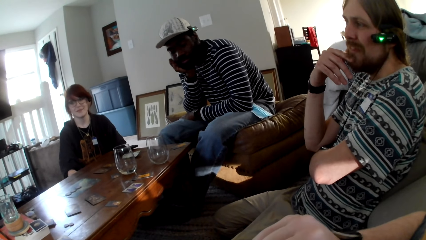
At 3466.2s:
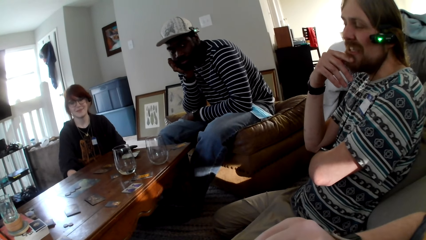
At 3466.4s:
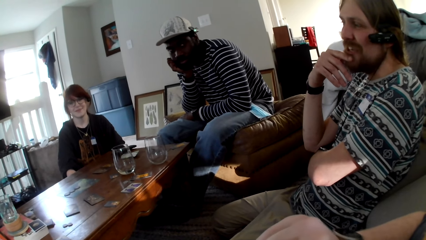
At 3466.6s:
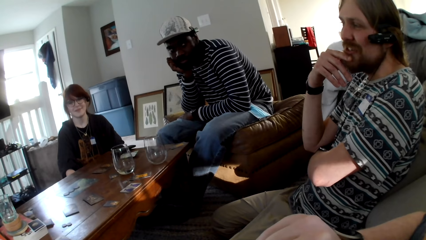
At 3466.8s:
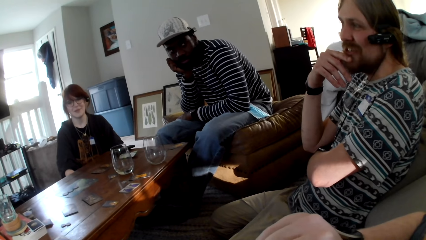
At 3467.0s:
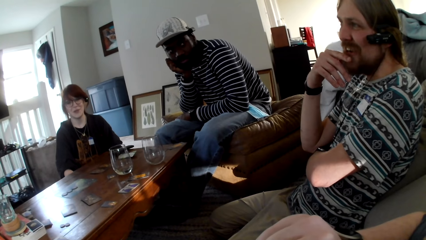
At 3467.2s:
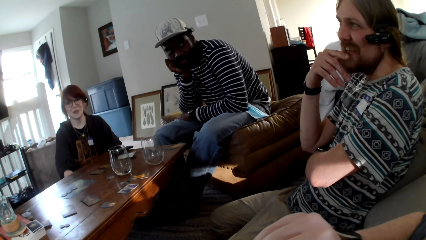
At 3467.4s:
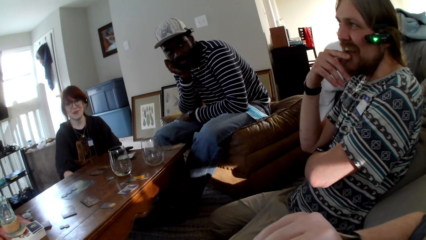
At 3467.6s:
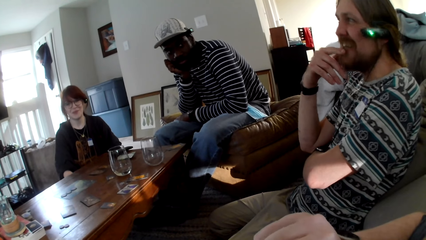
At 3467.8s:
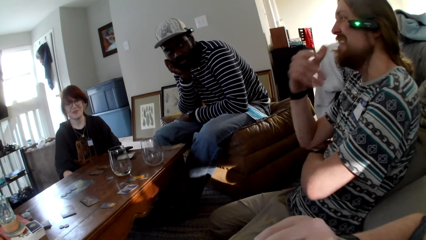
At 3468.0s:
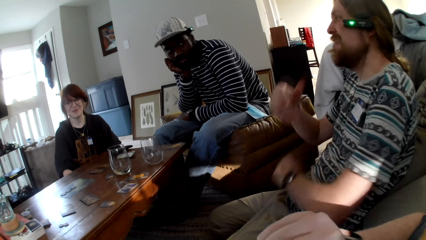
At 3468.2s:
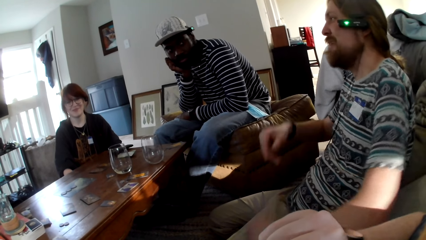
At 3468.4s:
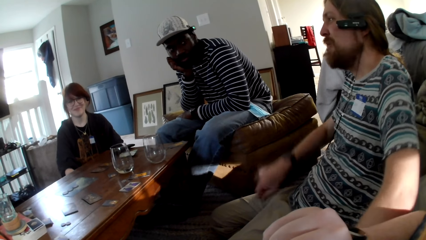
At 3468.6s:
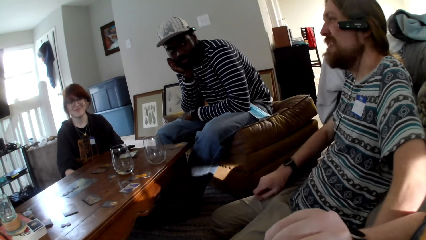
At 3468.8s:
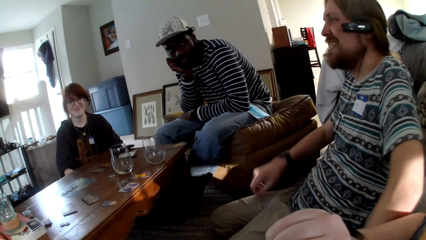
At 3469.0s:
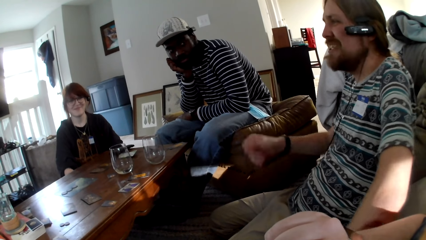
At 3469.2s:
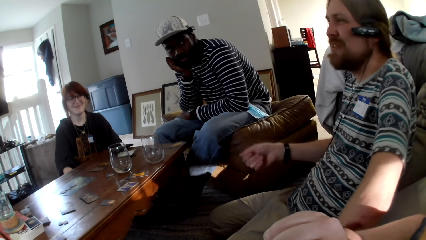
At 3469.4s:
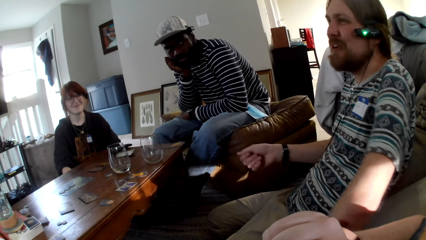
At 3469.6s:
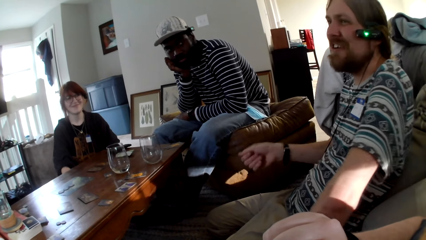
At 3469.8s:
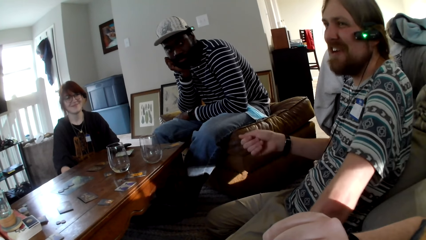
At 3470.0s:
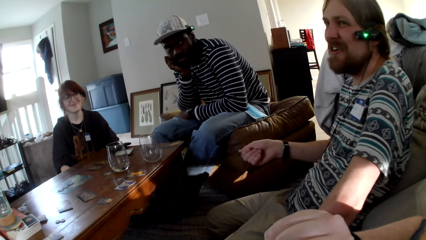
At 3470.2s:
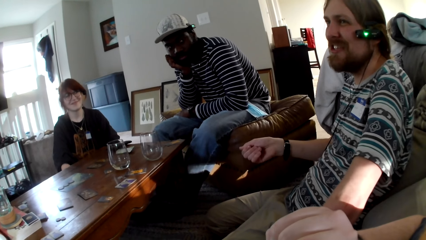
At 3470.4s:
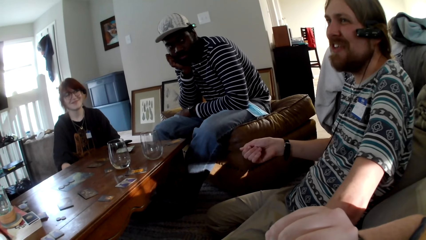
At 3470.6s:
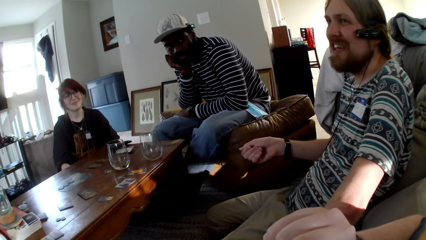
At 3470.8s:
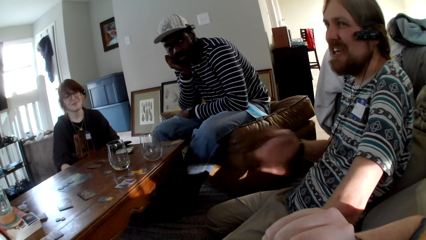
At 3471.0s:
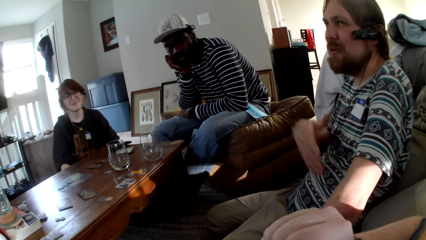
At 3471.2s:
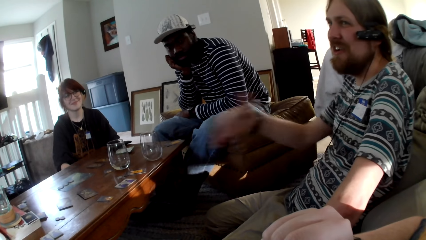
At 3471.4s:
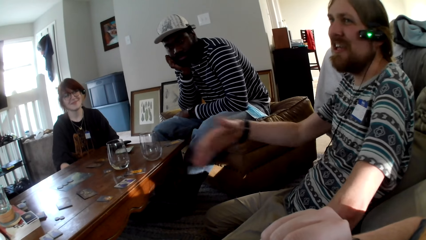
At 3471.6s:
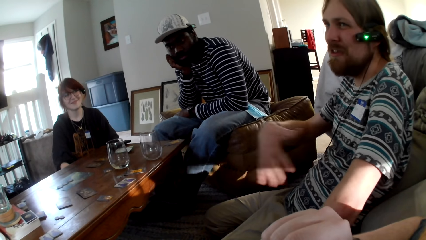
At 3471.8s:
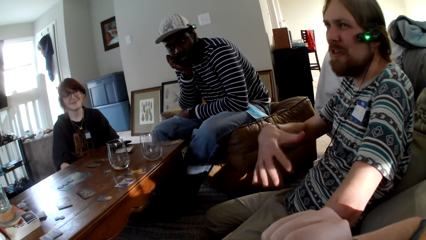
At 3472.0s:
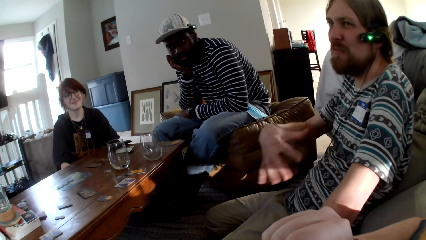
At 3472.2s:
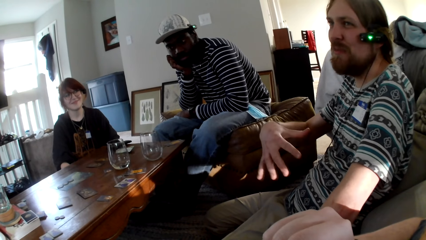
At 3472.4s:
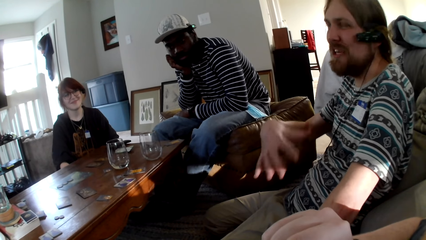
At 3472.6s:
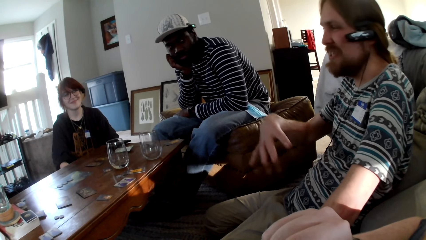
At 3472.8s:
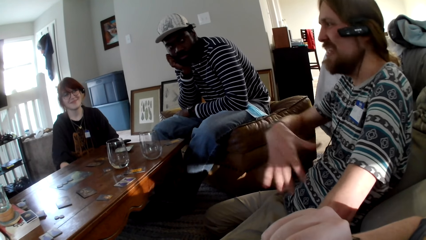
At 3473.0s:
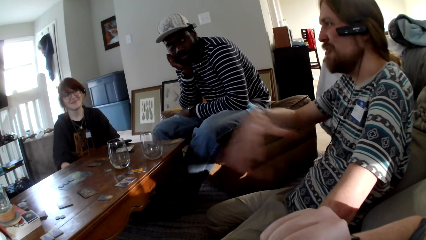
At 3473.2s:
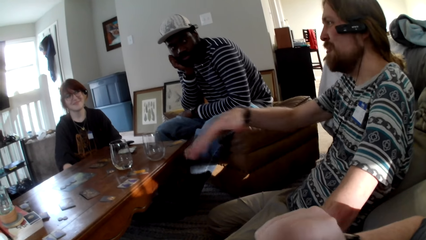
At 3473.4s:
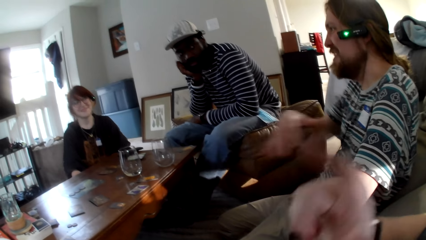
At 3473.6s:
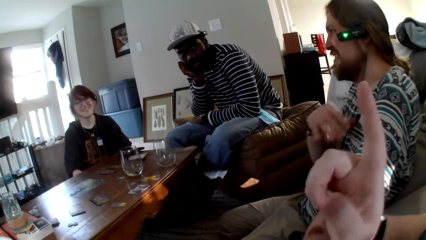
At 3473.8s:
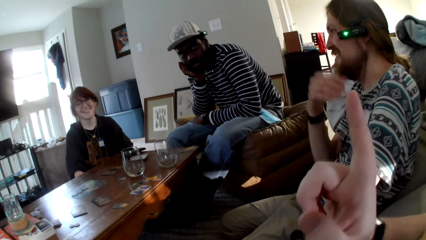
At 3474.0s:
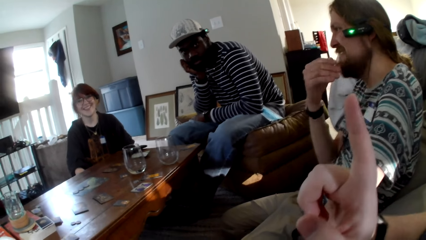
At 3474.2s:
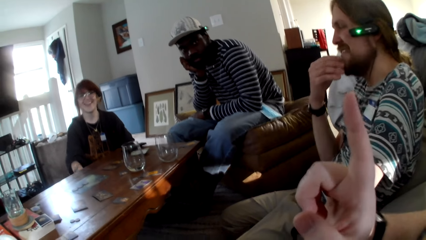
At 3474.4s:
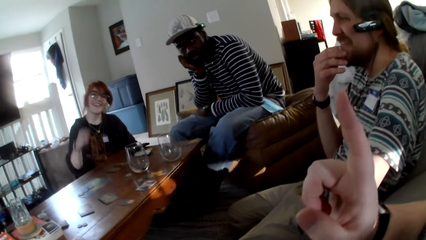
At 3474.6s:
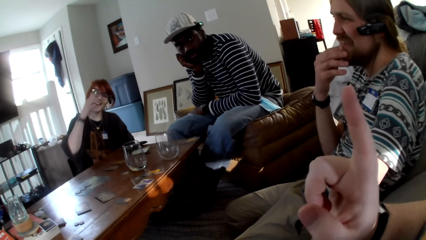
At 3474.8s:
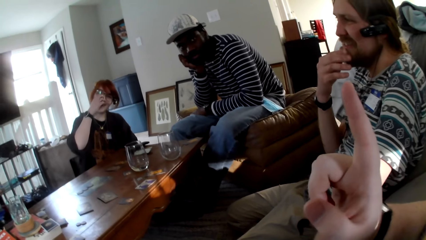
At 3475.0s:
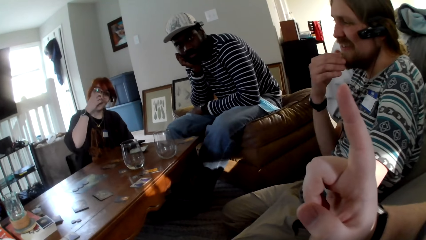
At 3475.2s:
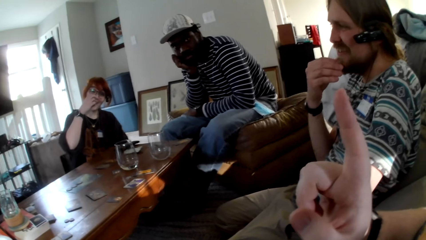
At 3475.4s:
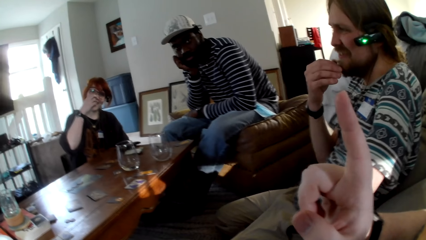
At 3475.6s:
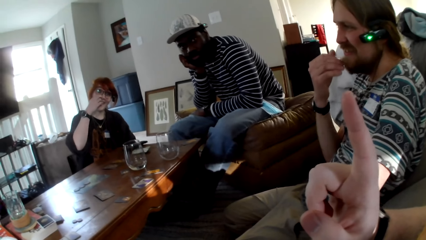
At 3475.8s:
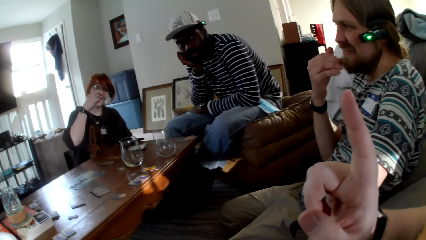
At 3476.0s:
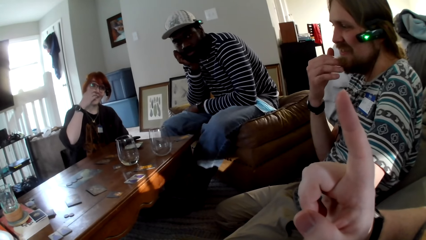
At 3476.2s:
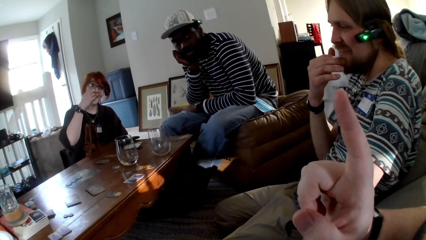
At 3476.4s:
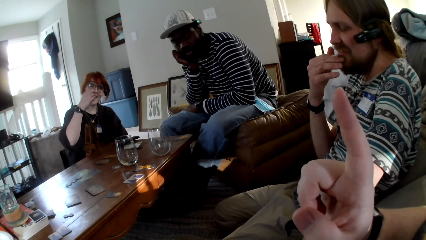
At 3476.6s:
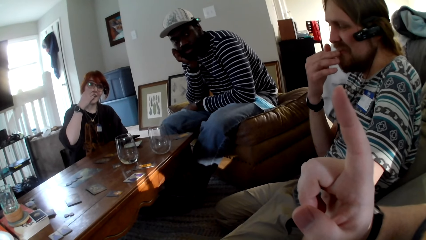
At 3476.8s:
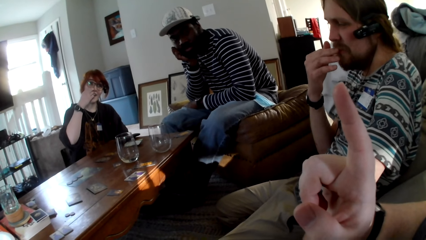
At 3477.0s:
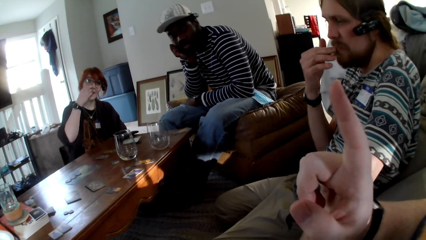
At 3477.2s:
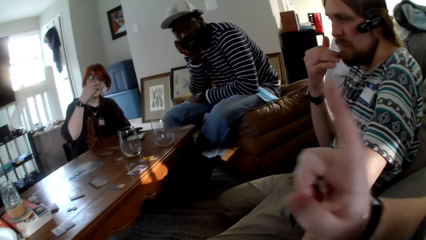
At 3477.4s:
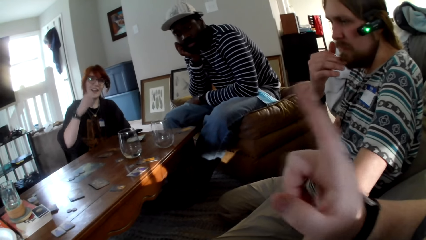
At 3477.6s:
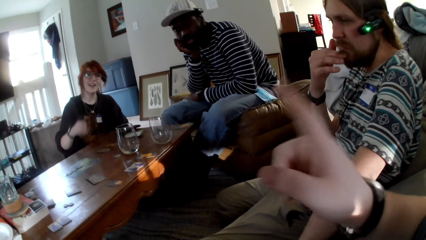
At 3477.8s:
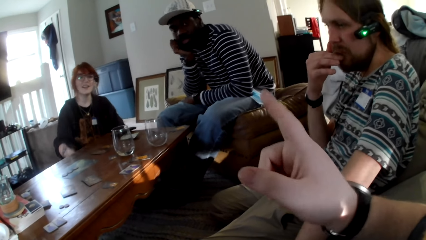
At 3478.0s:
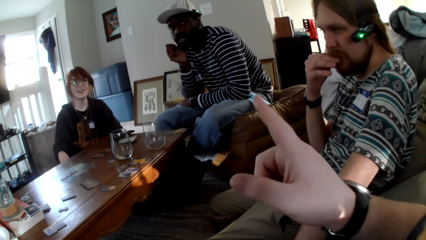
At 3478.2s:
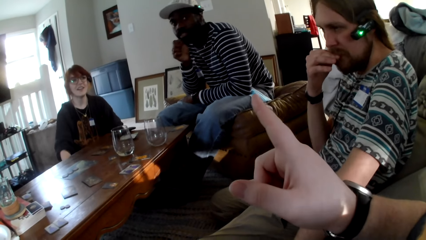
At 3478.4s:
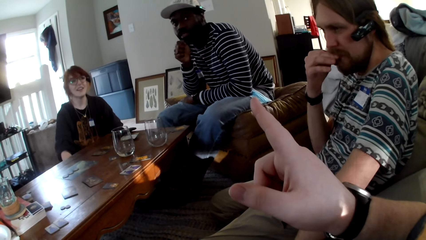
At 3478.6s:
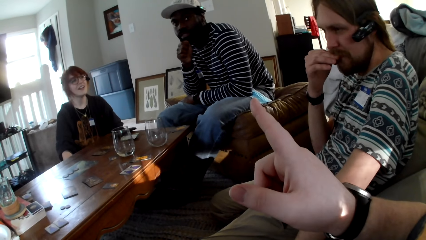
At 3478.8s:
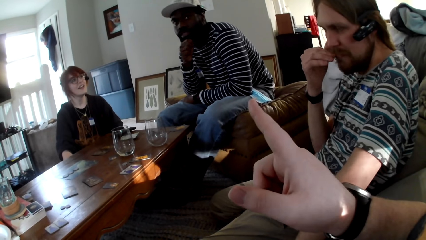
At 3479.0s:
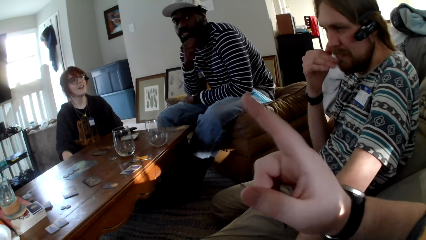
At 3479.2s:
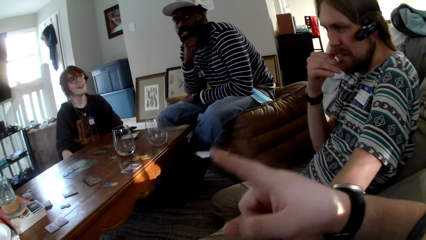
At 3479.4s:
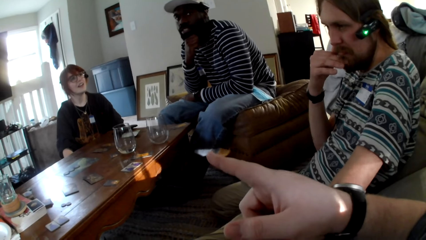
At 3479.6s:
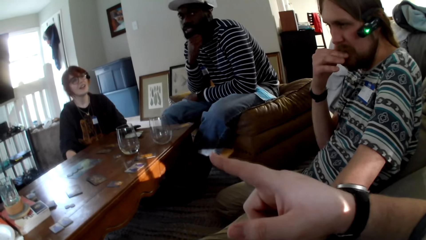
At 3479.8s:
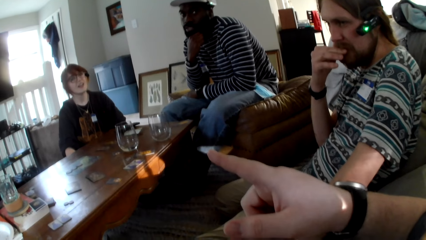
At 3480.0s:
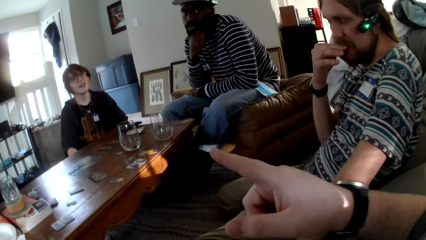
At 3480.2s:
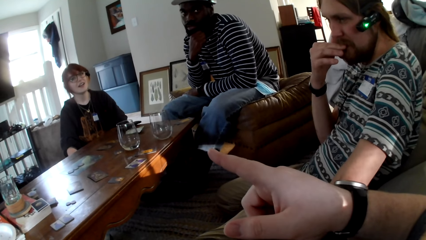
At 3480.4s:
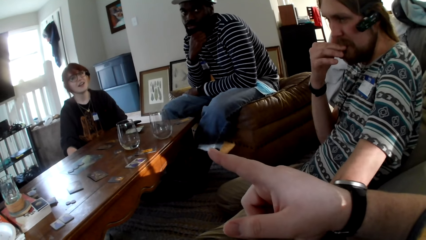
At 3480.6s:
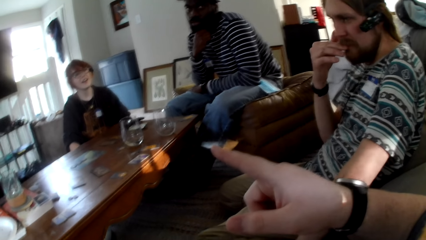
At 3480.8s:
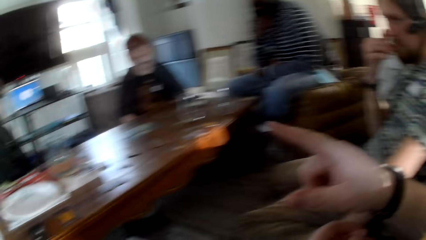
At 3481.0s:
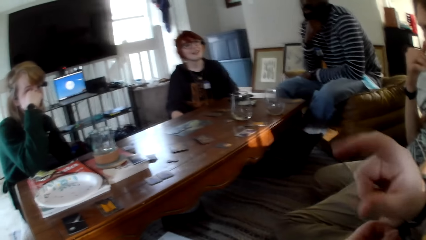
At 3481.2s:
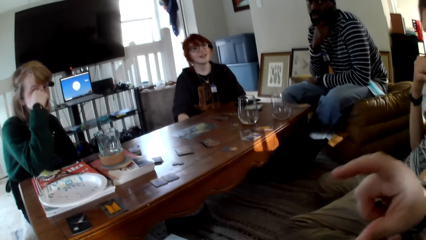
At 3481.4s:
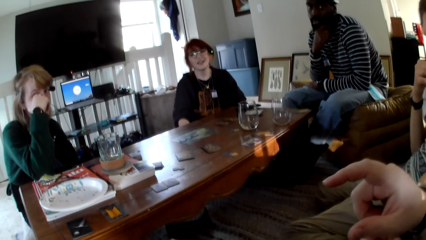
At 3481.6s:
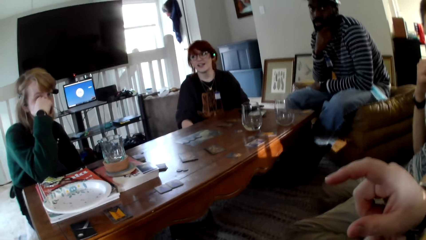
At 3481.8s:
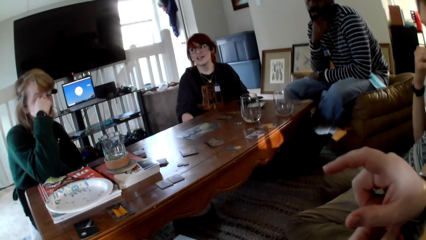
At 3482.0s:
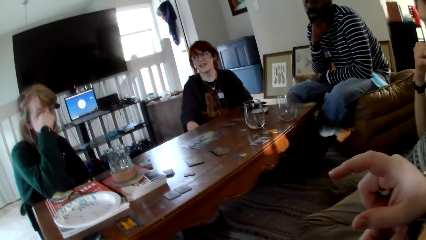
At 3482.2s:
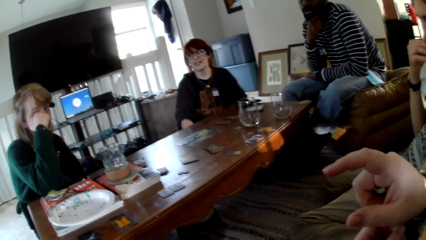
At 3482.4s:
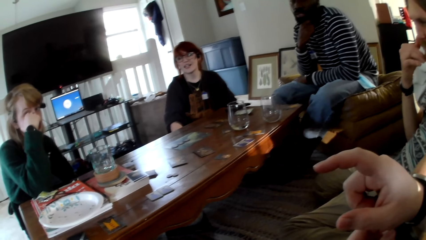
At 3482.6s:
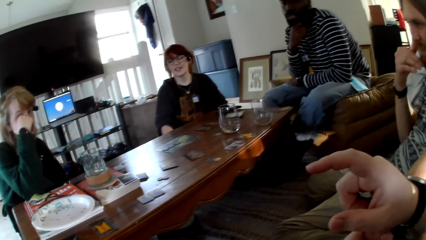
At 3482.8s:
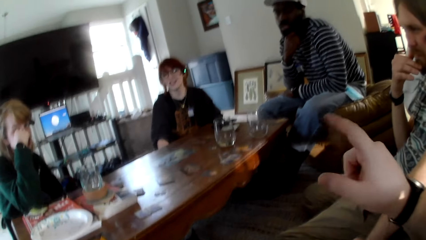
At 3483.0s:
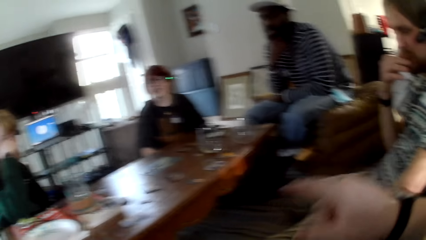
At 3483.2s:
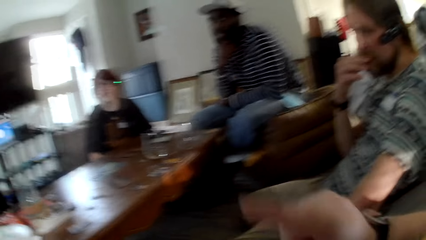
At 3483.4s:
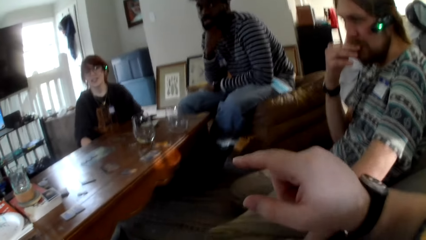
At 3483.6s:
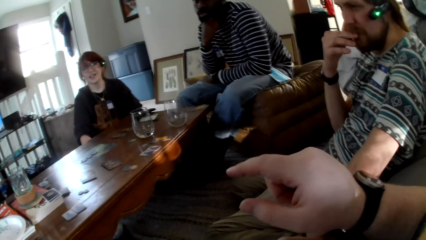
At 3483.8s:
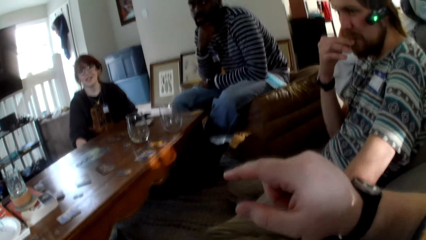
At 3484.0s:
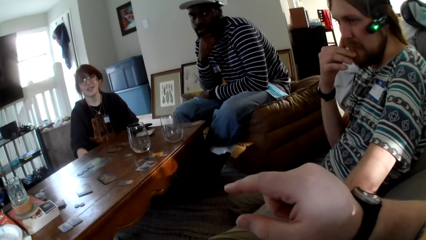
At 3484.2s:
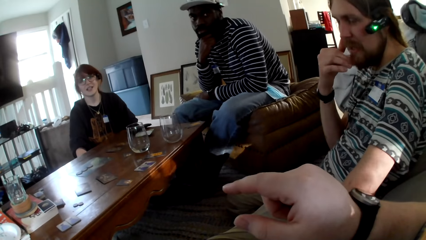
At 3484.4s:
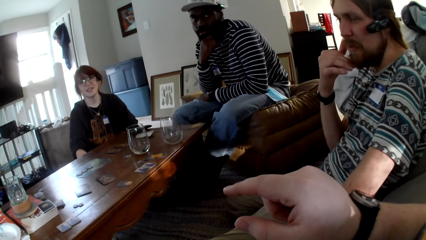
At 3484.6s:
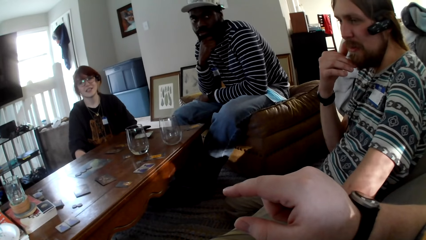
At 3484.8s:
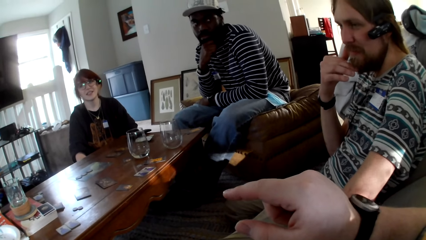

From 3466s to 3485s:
A man converses with the camera wearer. The man moves his hands repeatedly. The camera wearer converses with another man, the first man, a woman and another woman. He moves his right hand. A person moves their right hand. The camera wearer moves his right hand. The first man touches his mouth. Another person touches his beard. The camera wearer moves his right hand.
